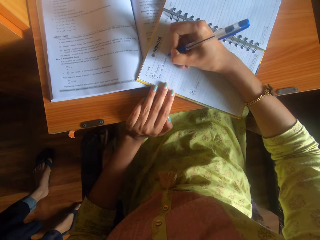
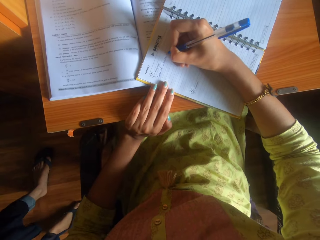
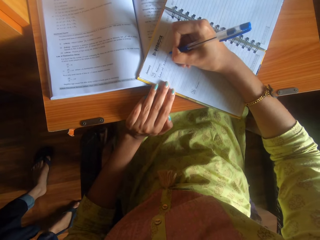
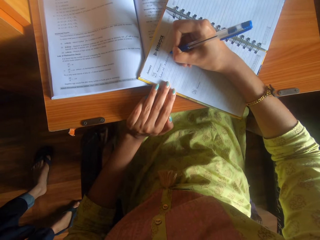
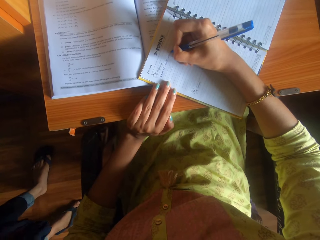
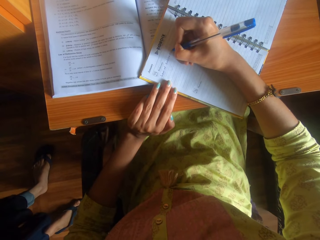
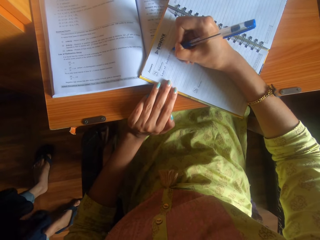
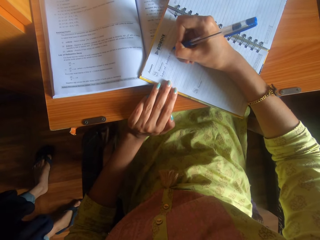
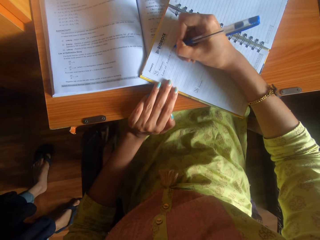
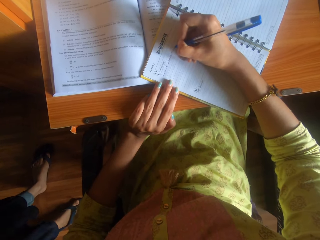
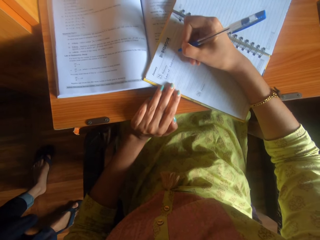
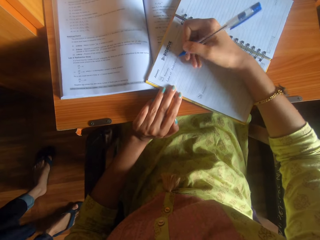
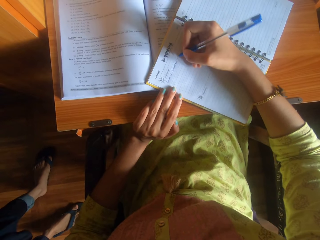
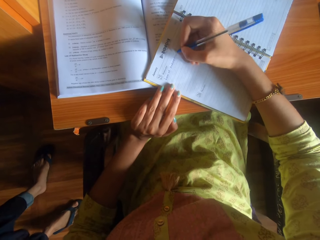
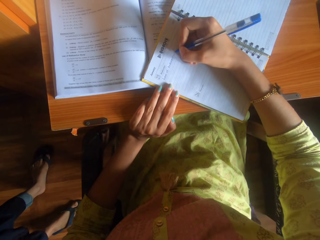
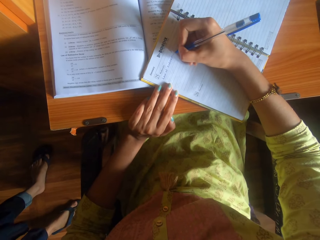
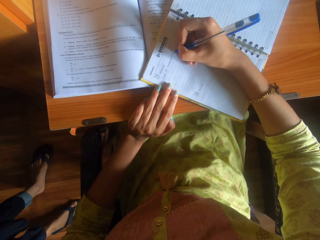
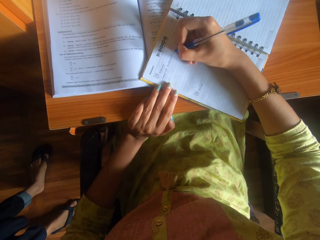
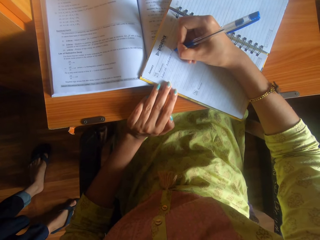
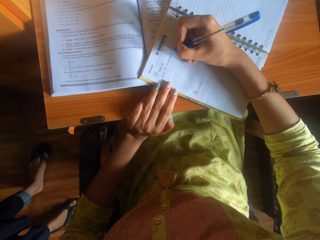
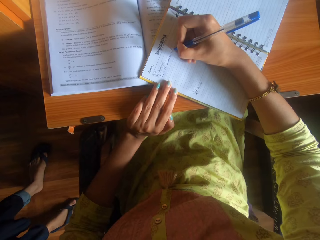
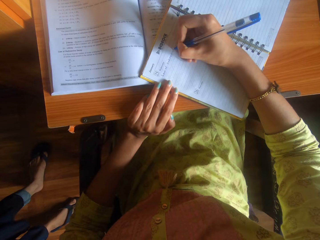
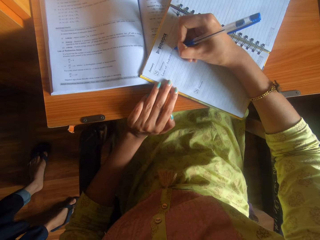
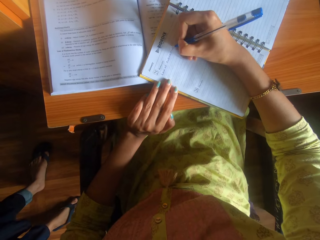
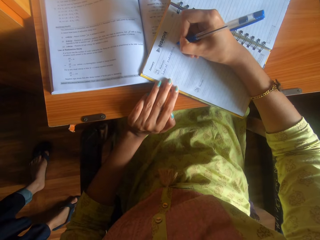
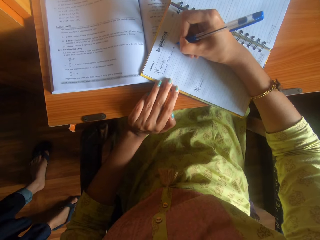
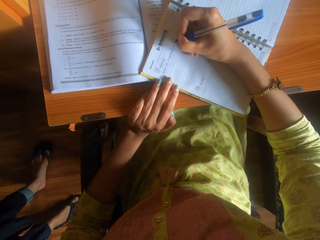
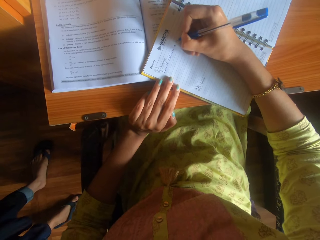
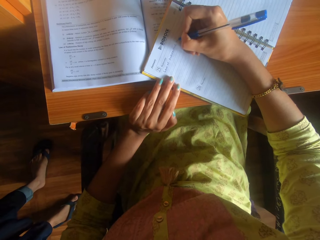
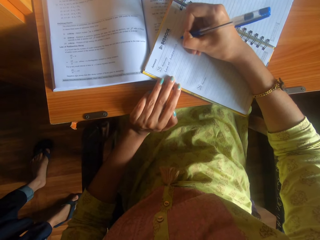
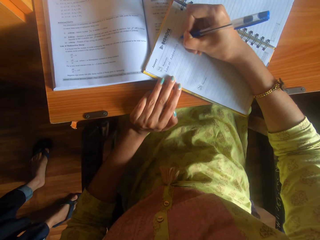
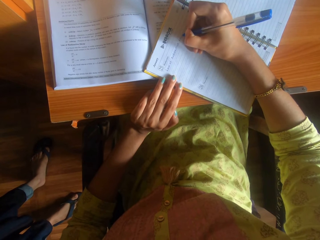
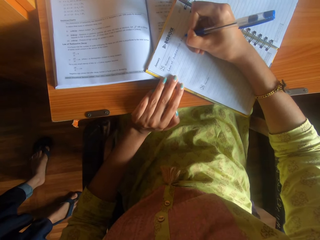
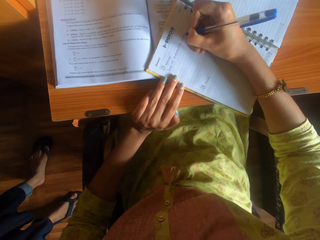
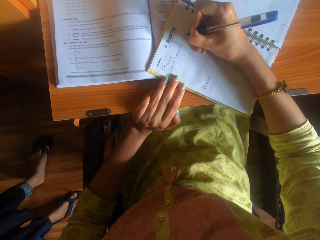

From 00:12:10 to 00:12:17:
The camera wearer talks to a person while he continues taking his notes.

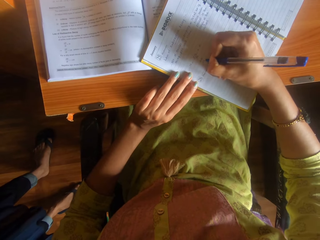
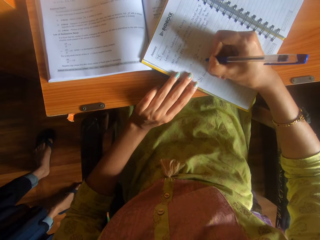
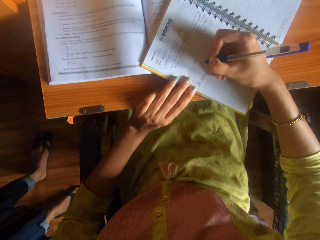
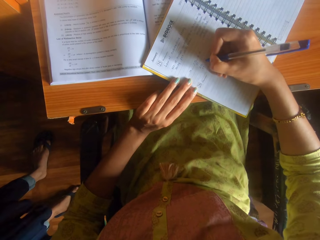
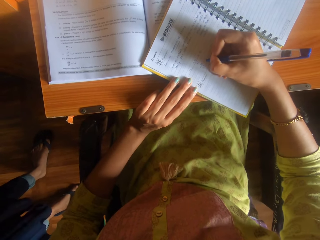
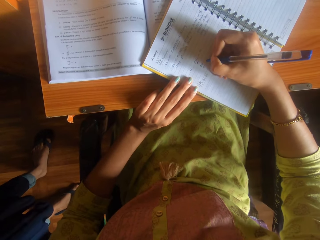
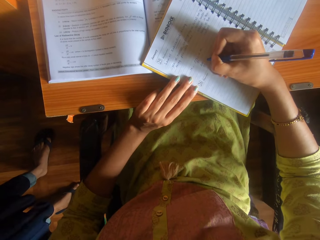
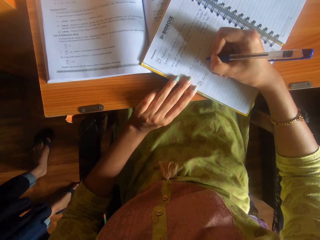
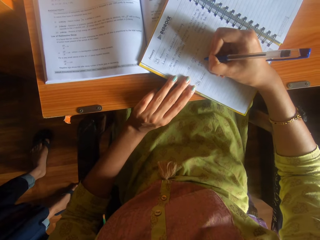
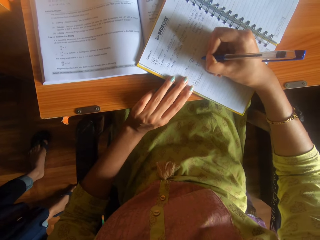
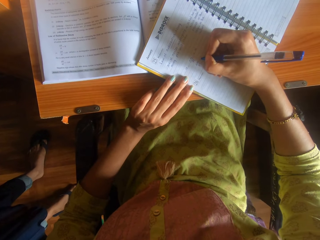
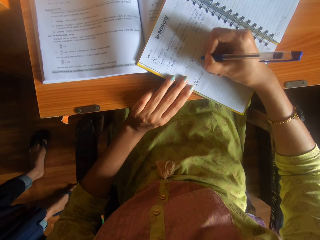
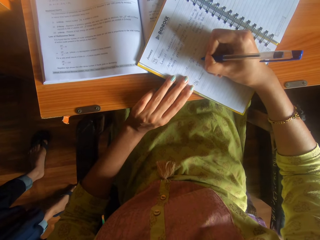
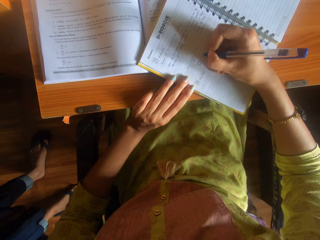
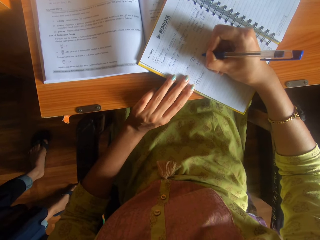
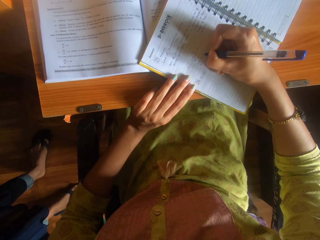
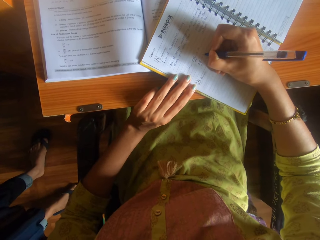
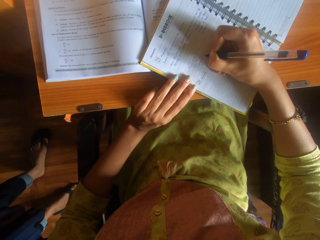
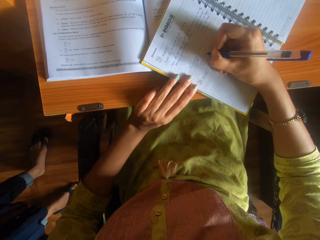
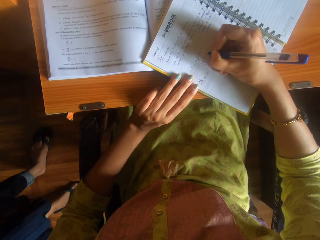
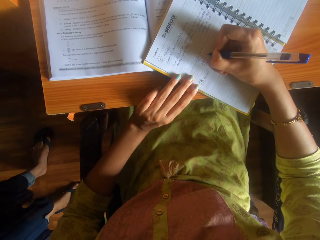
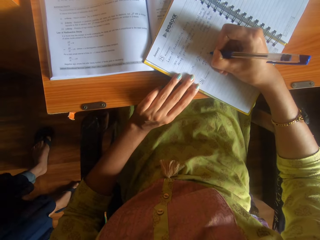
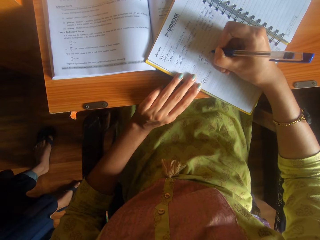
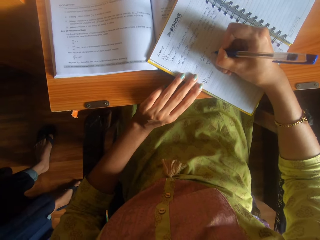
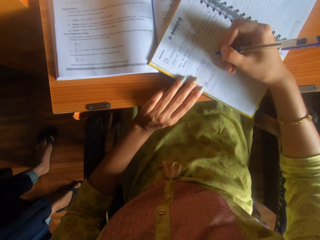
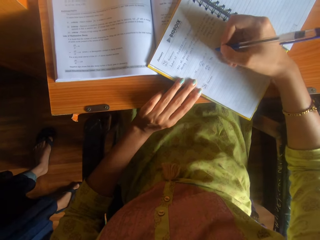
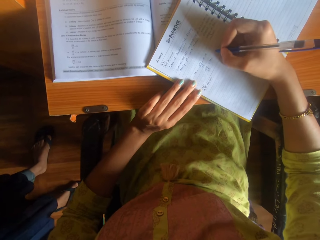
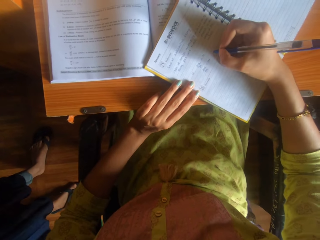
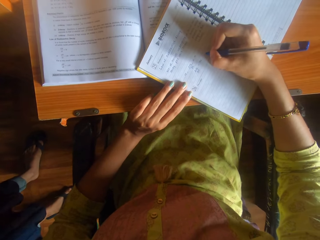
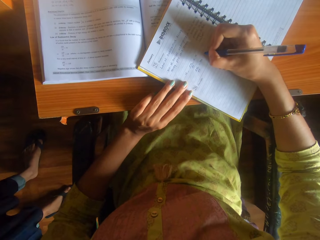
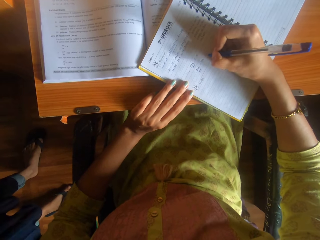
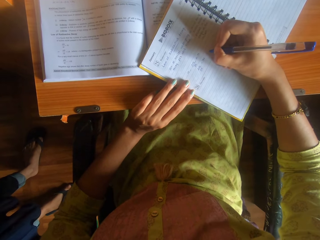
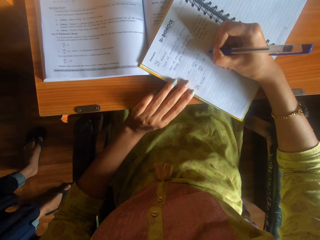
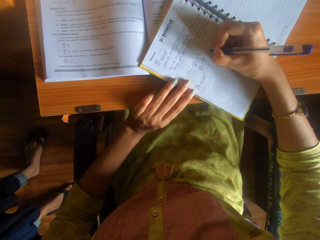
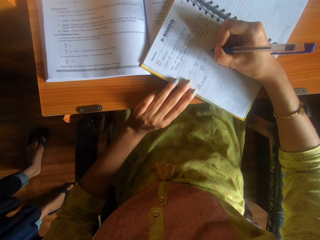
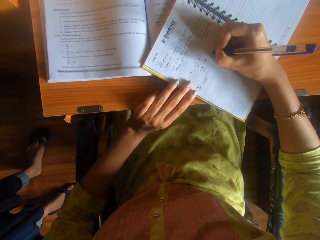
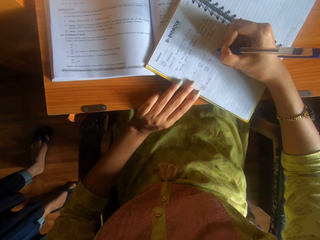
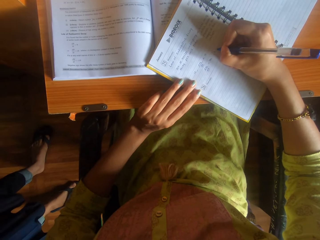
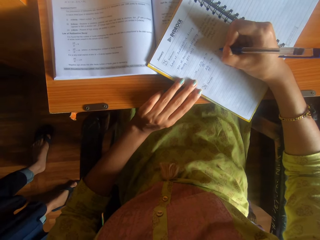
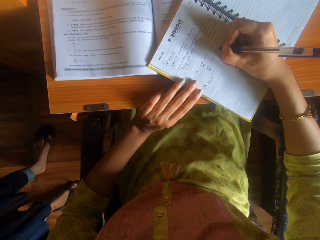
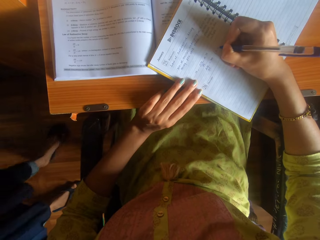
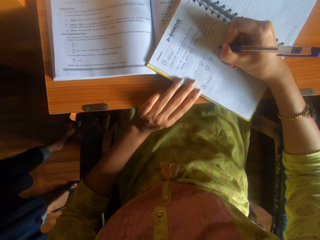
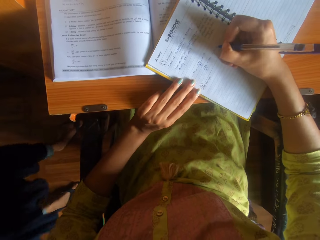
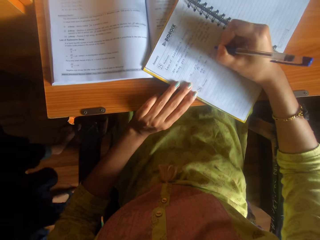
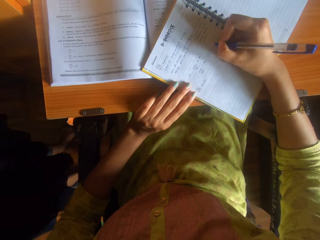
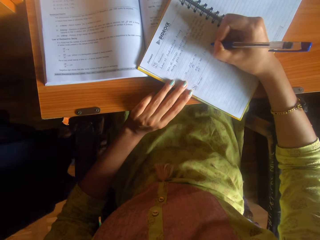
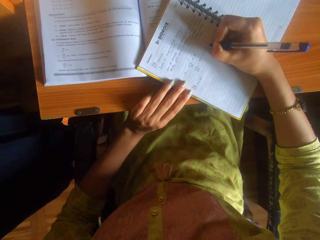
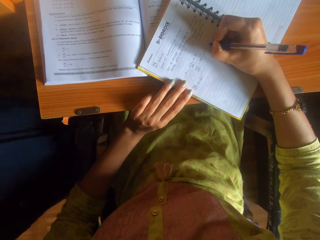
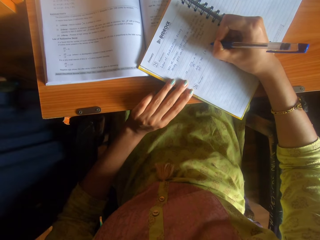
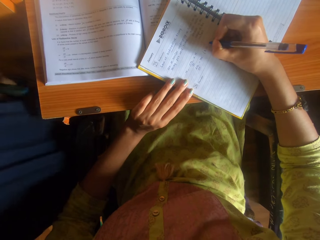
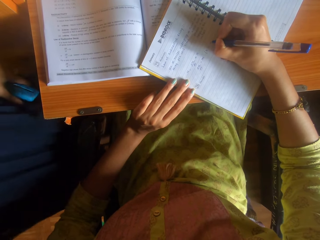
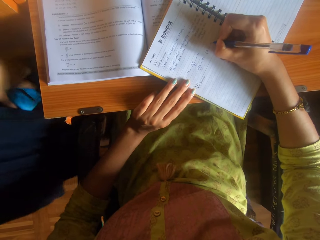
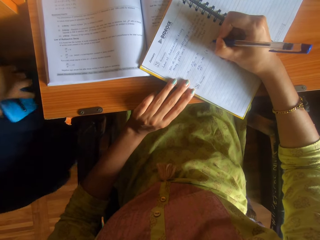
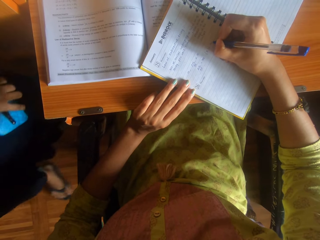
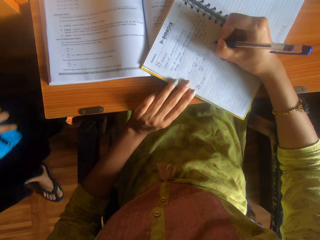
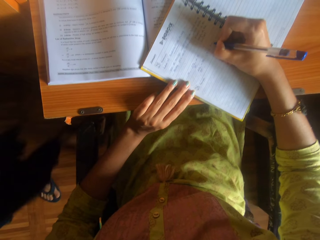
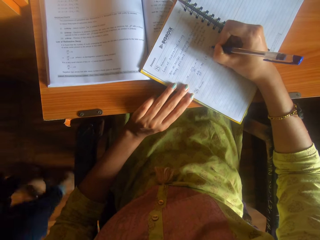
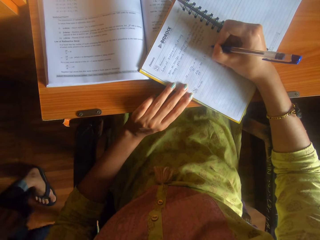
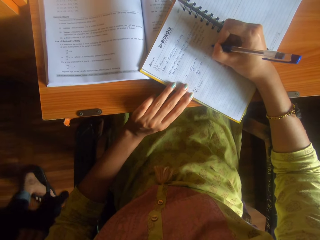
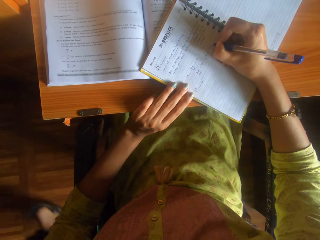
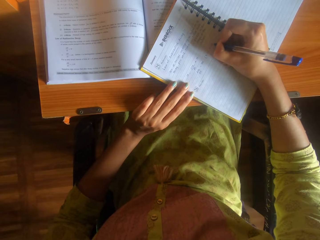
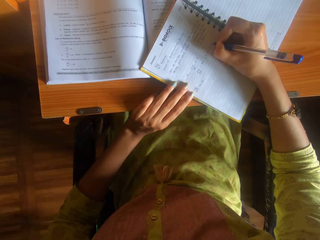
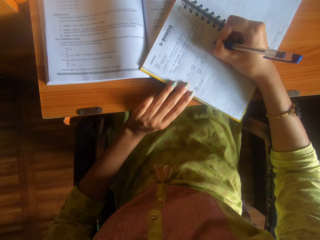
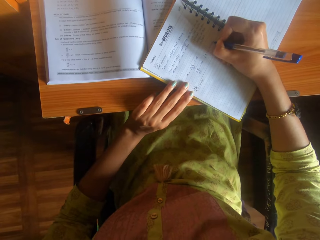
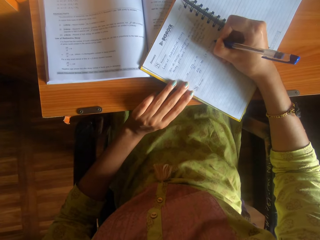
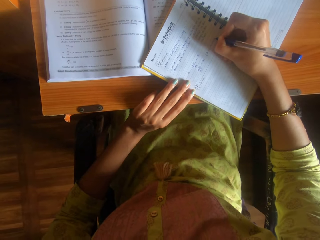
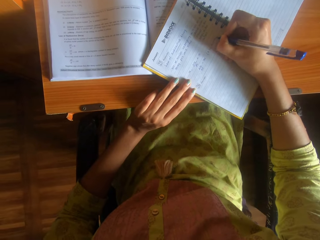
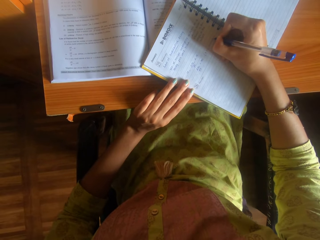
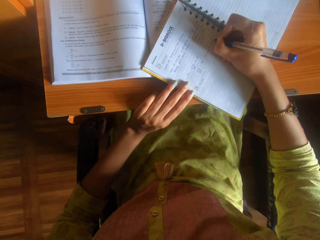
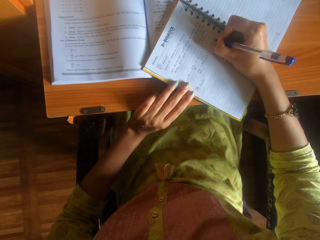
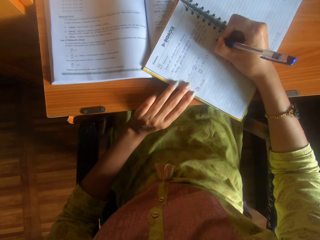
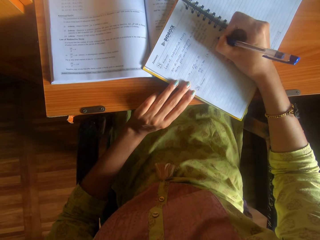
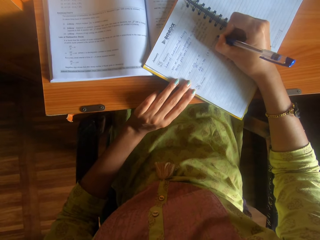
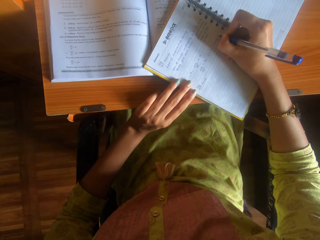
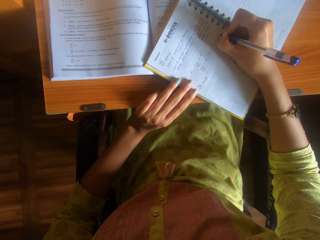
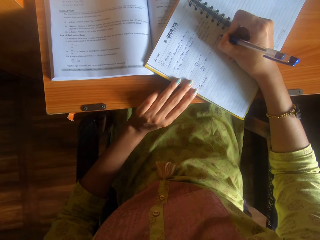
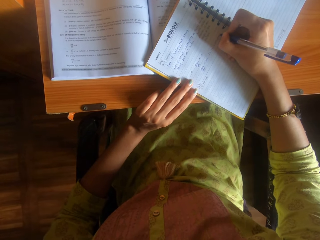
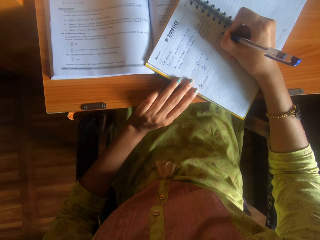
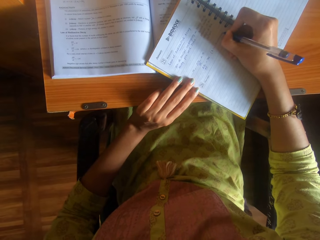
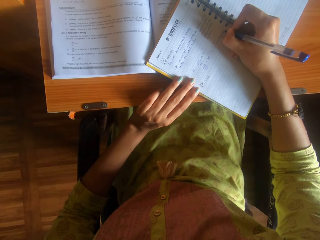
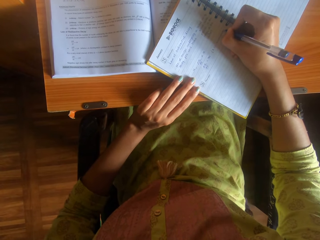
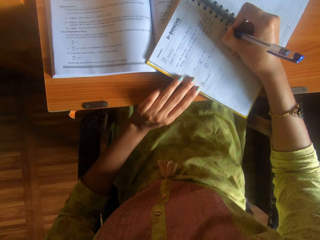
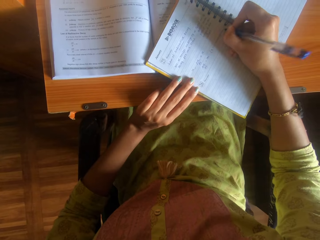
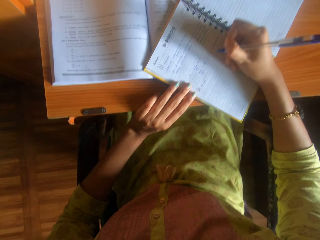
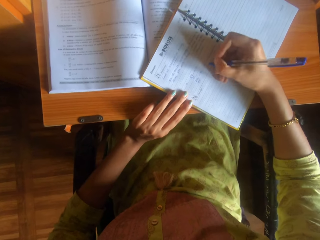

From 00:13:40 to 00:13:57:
A woman converses with the camera wearer. Another woman walks past the camera wearer.
